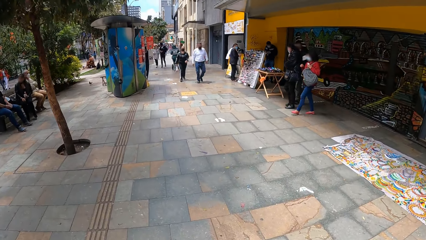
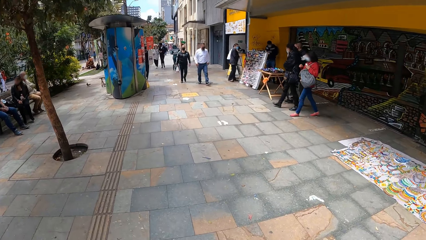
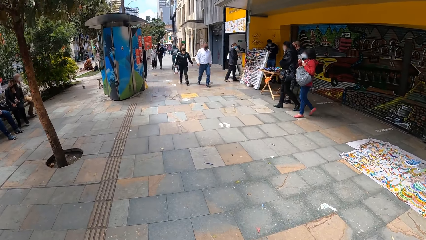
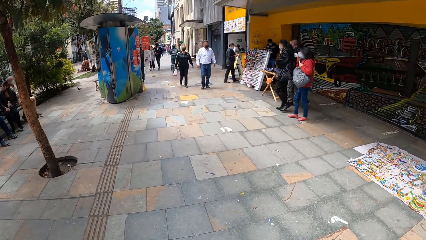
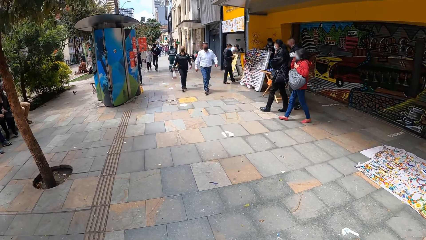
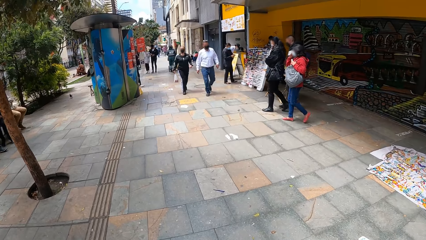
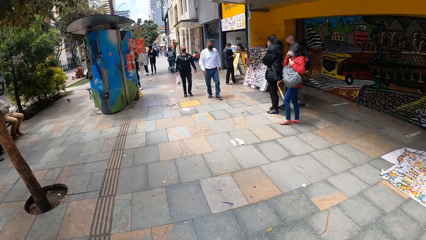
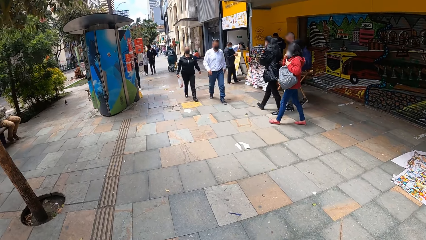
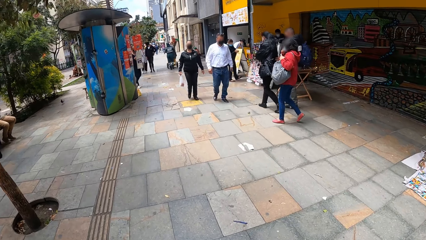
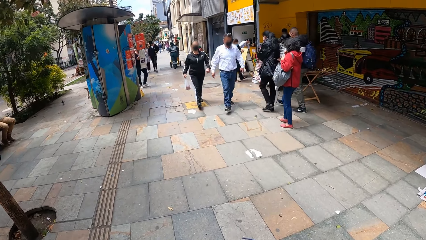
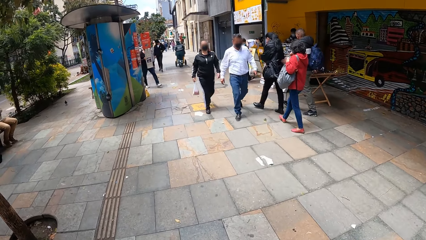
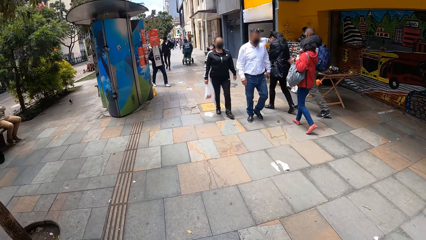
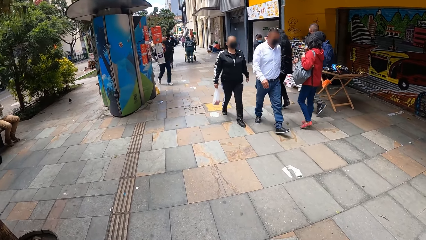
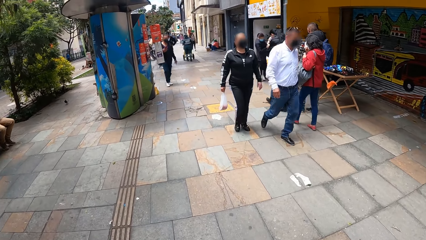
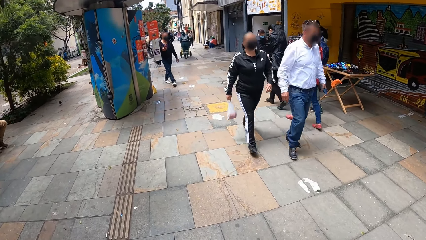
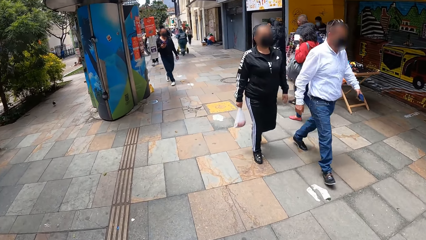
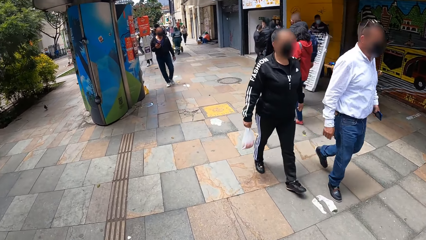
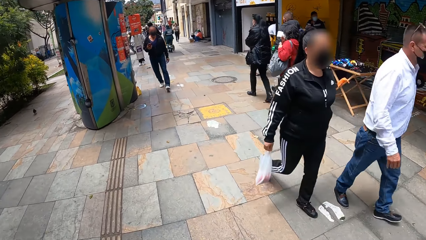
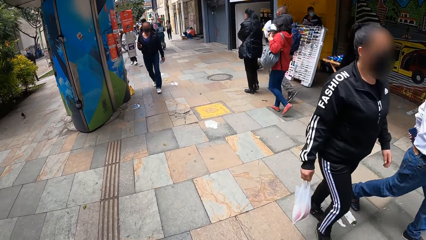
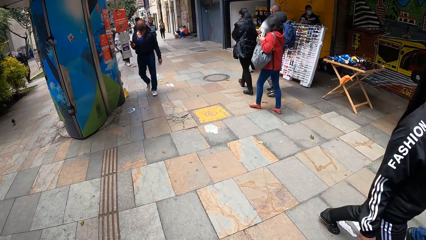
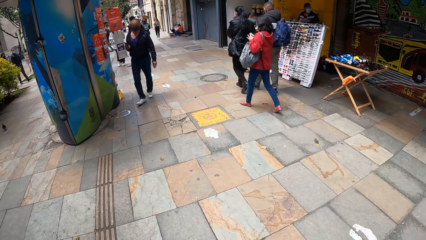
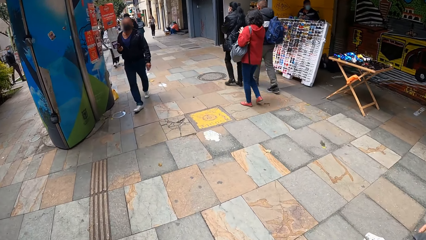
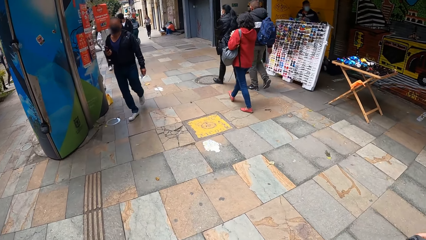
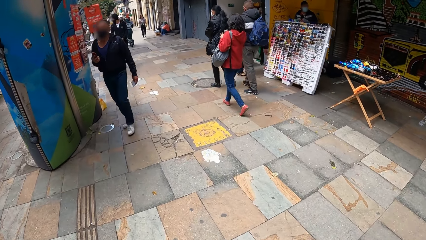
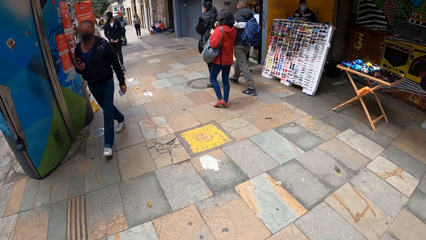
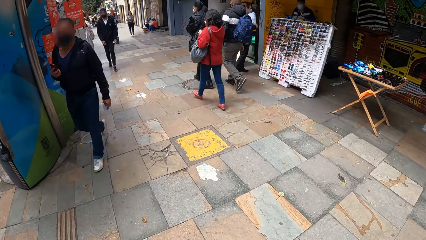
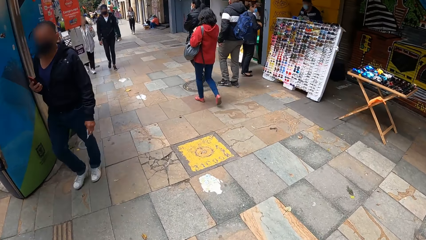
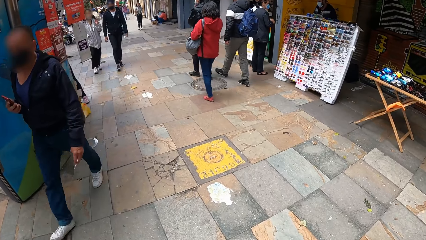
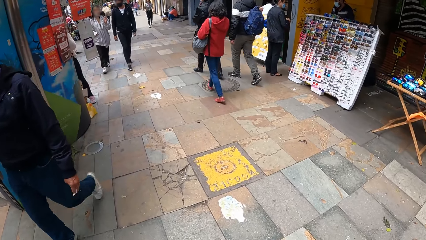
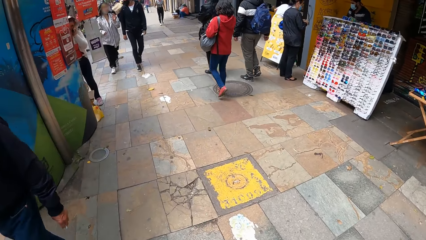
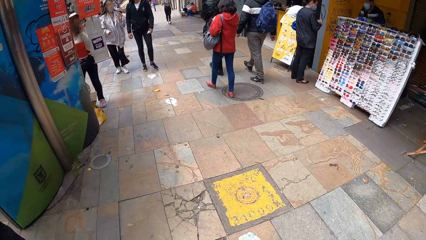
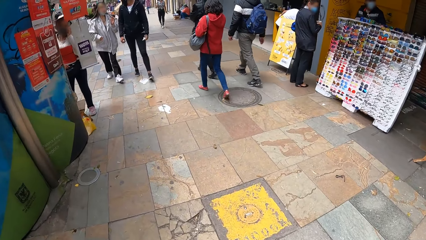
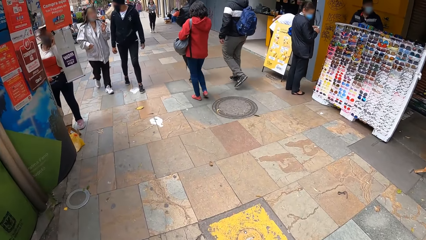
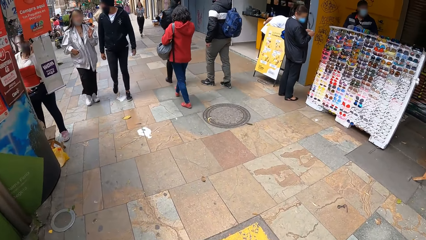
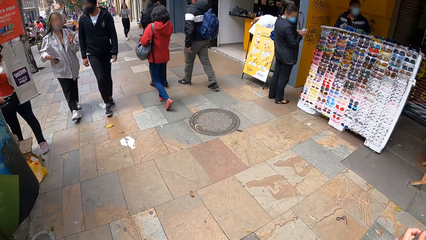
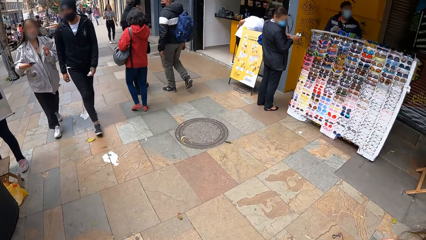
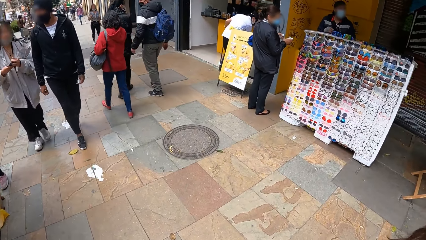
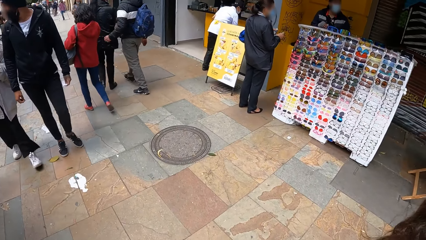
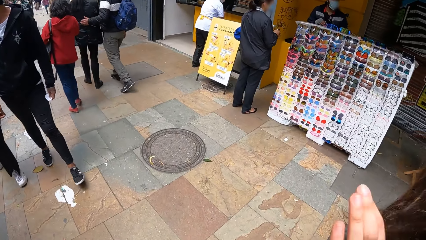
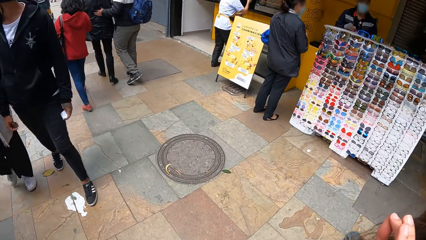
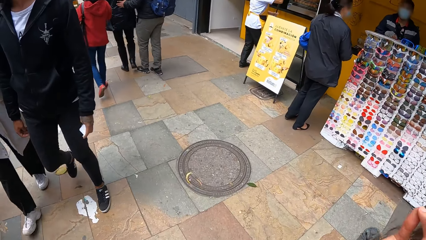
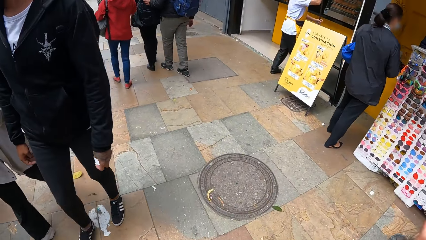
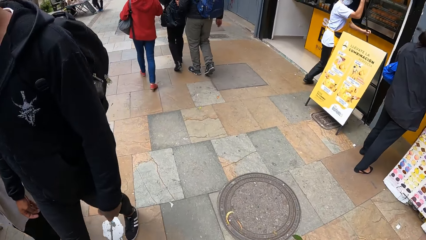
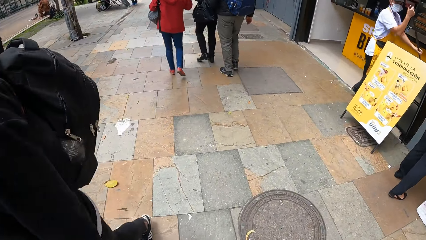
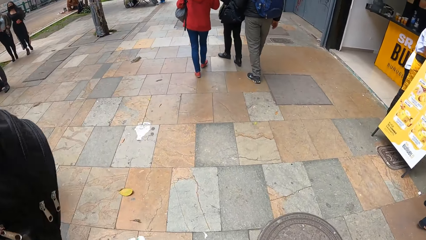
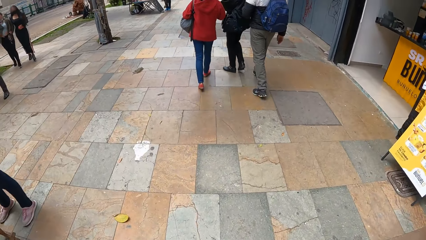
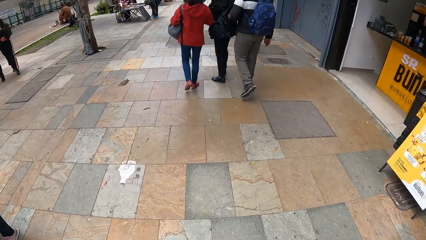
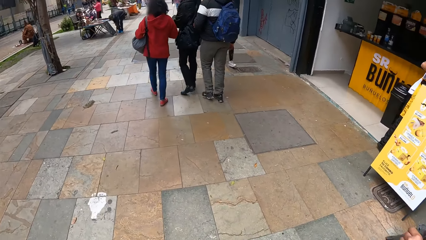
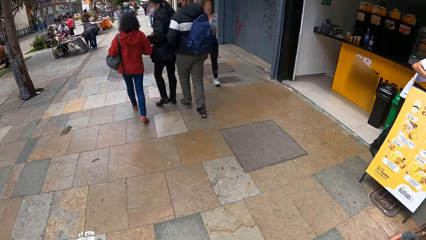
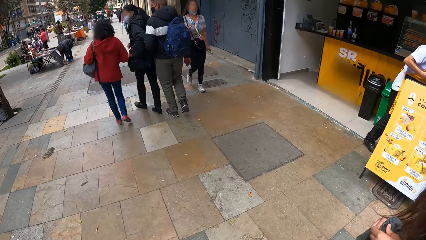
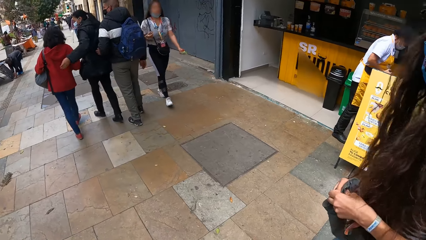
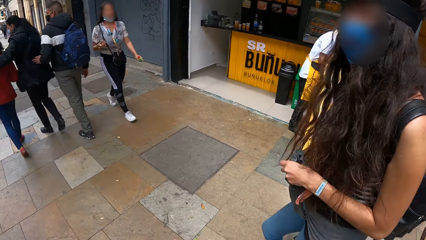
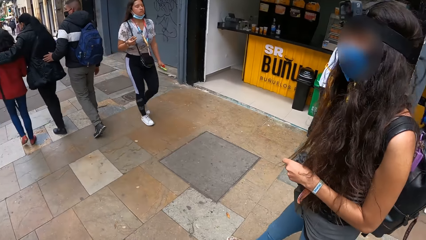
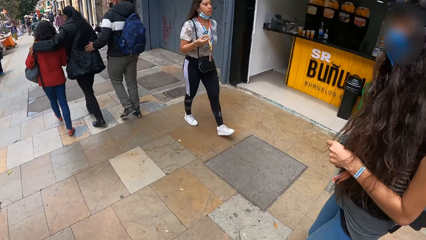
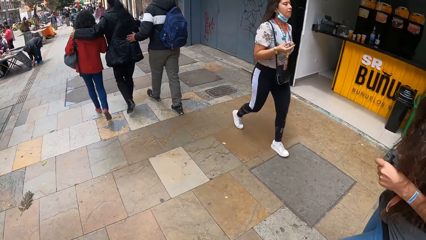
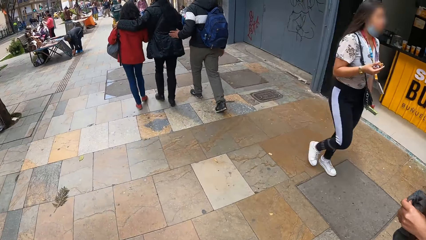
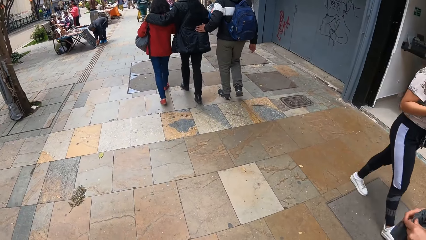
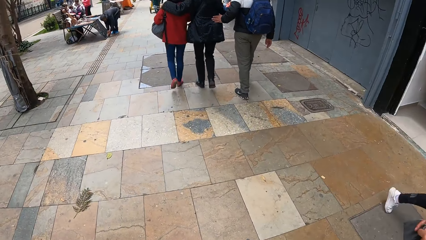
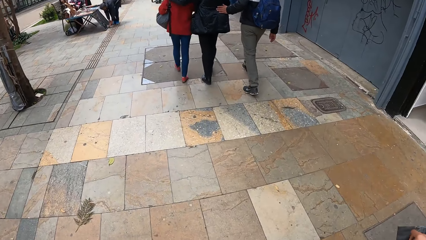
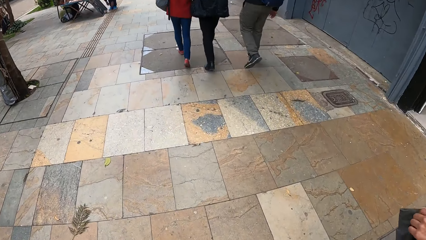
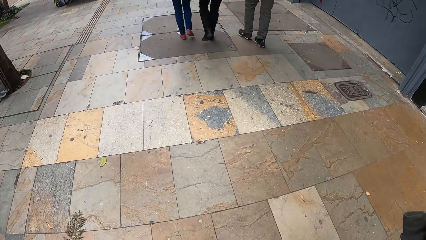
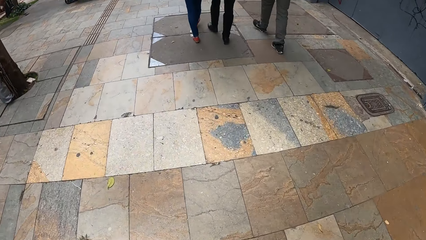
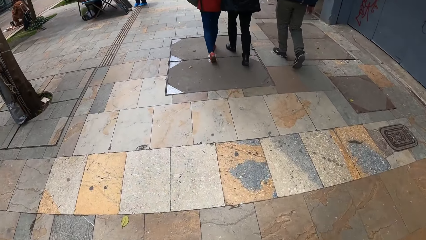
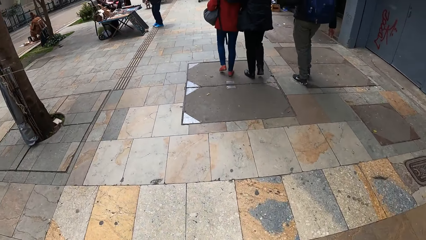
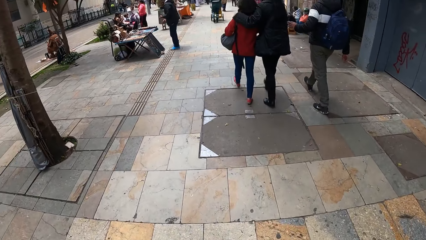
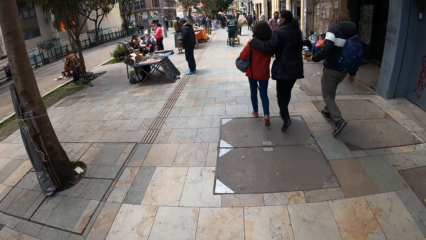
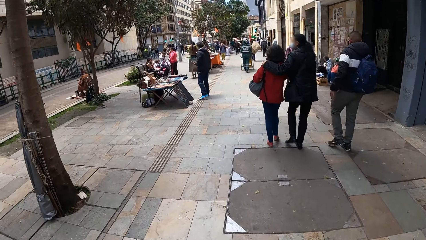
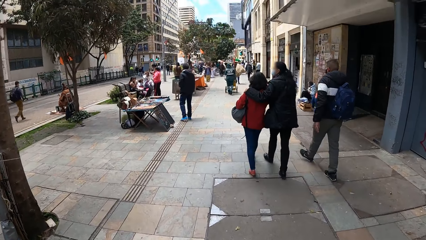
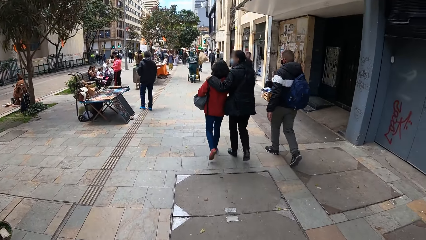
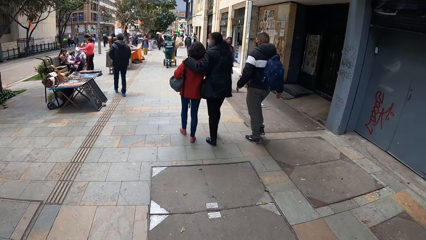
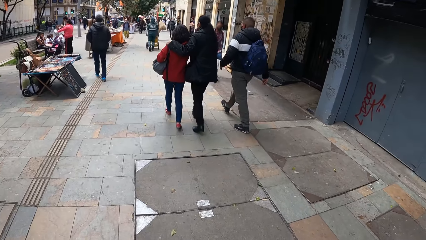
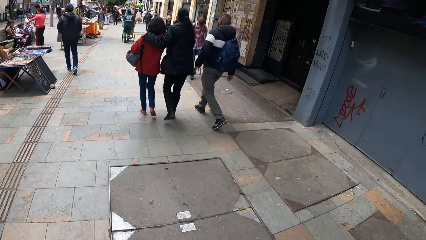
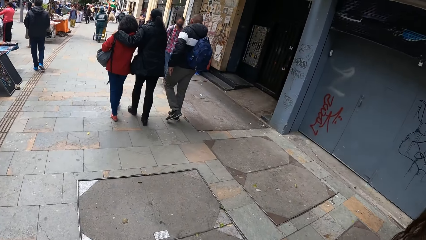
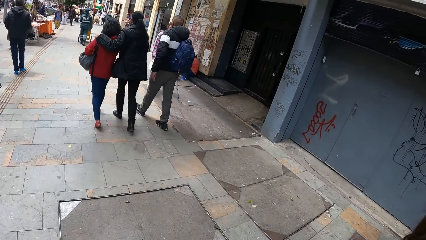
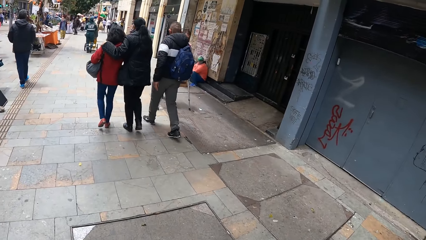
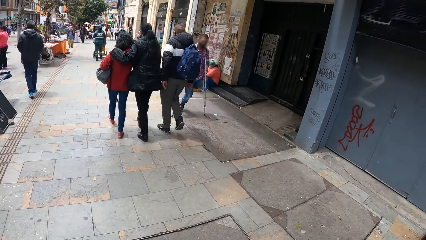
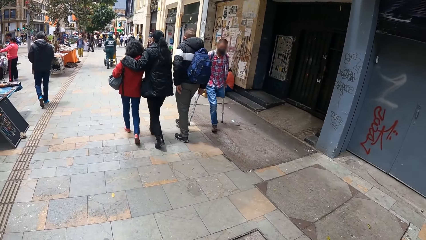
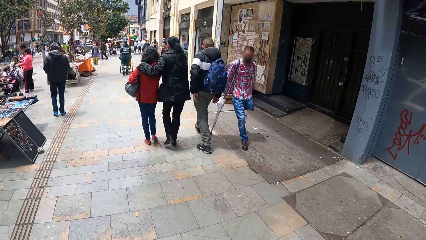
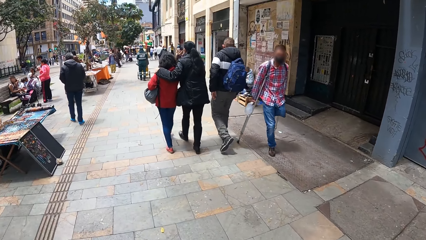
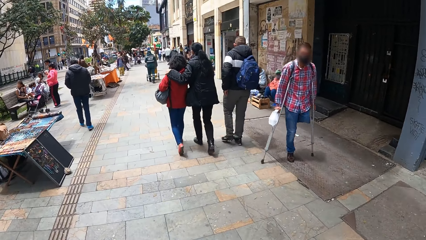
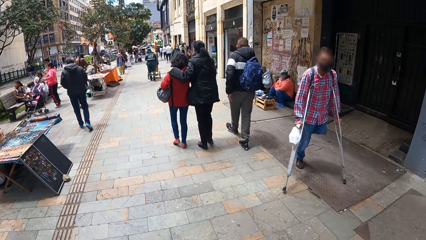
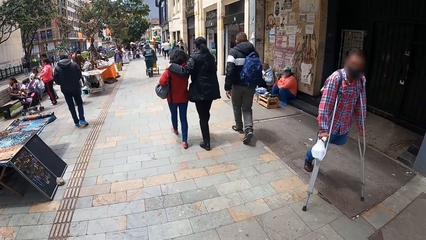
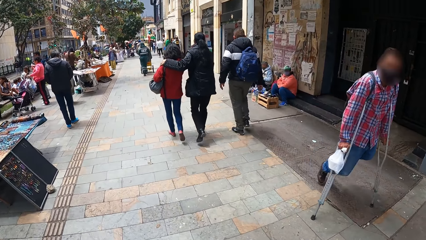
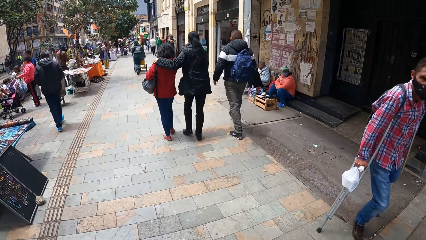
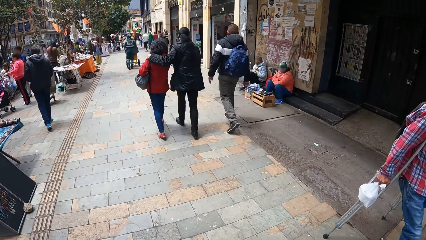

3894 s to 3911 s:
The camera wearer gestures with her right hand.
